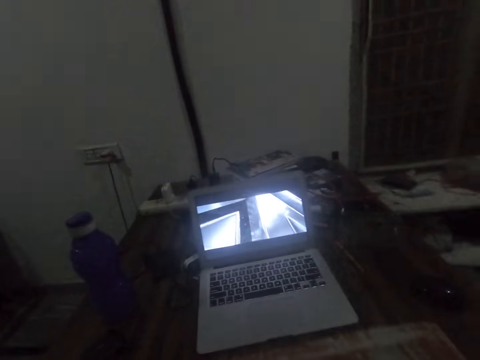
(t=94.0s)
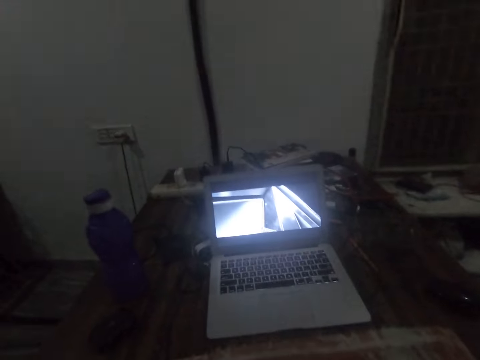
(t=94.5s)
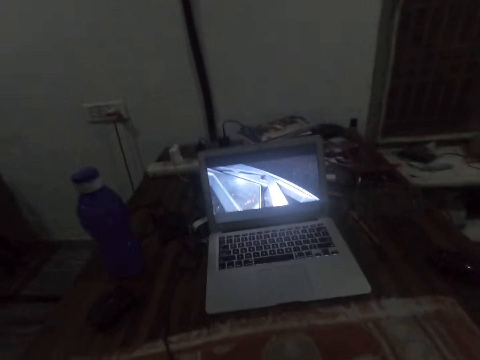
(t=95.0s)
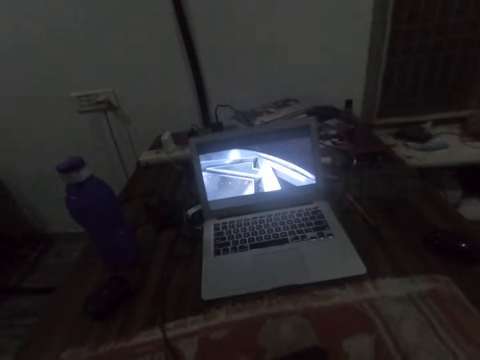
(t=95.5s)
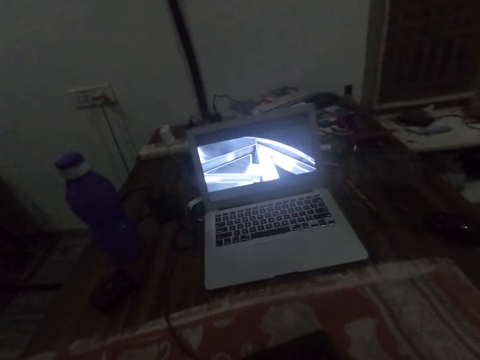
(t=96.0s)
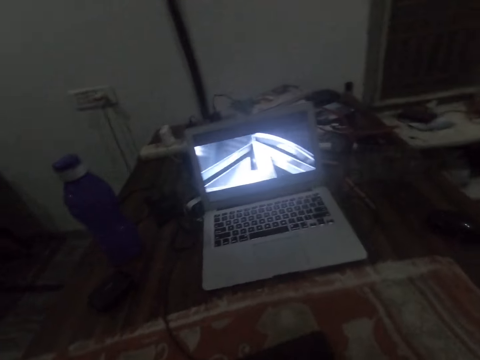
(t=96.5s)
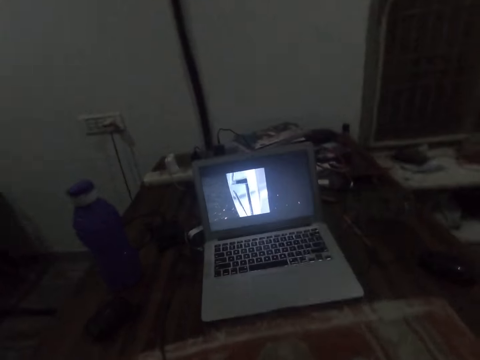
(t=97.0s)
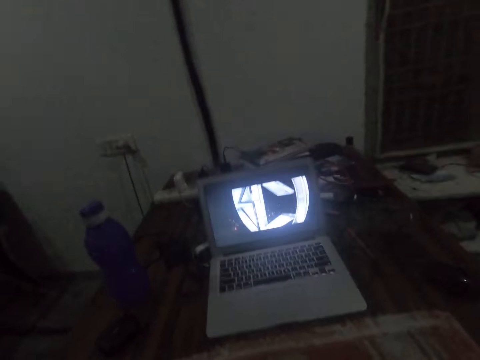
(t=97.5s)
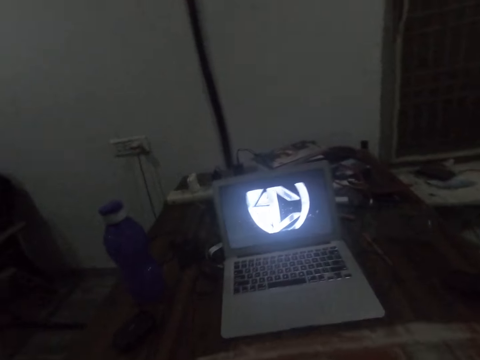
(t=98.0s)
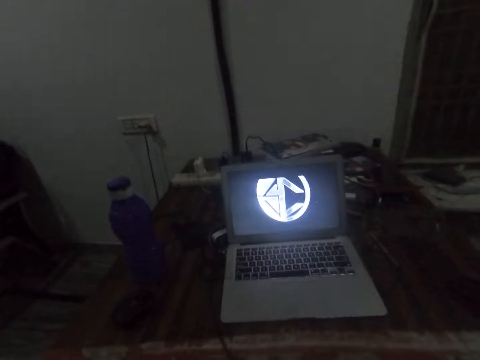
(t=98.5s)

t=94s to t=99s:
The camera wearer watches from the laptop.

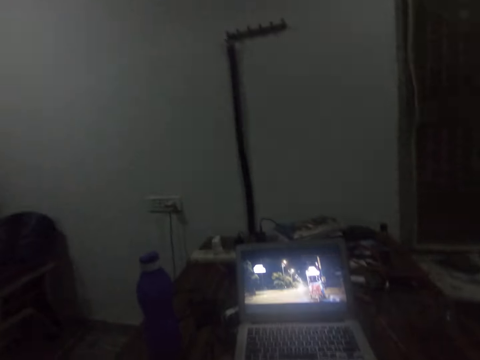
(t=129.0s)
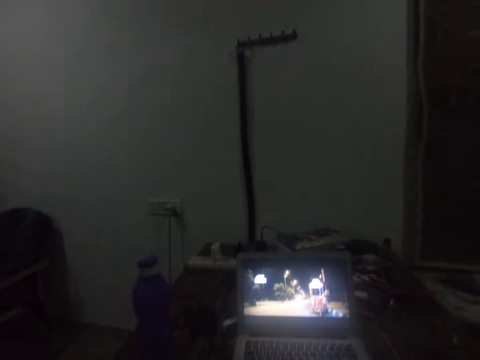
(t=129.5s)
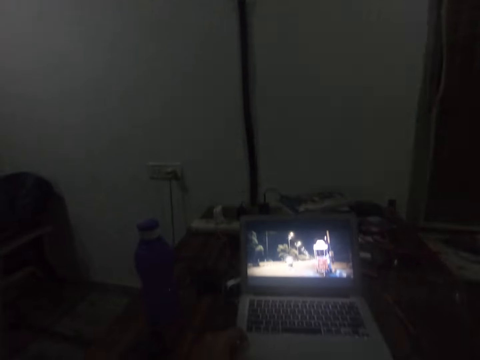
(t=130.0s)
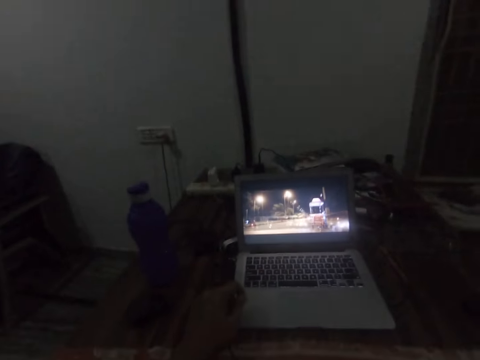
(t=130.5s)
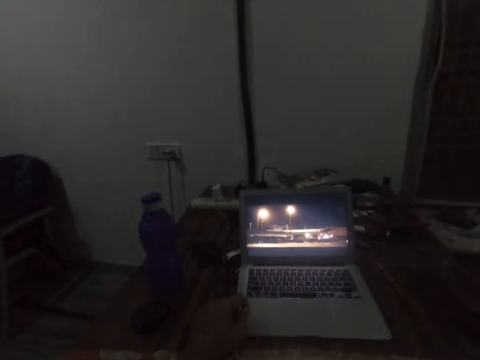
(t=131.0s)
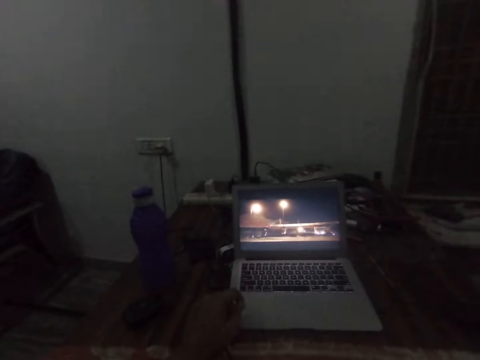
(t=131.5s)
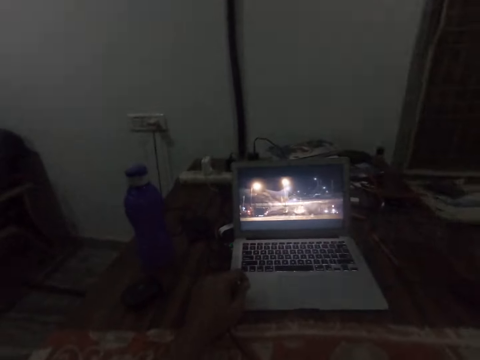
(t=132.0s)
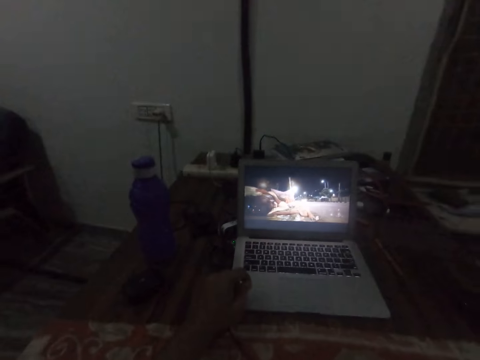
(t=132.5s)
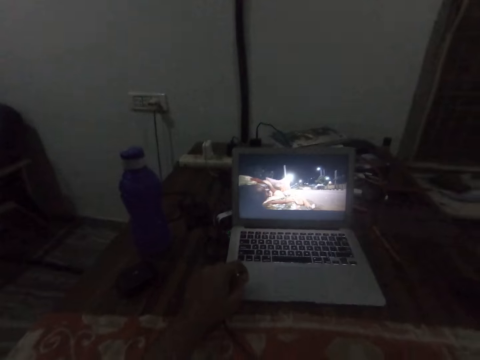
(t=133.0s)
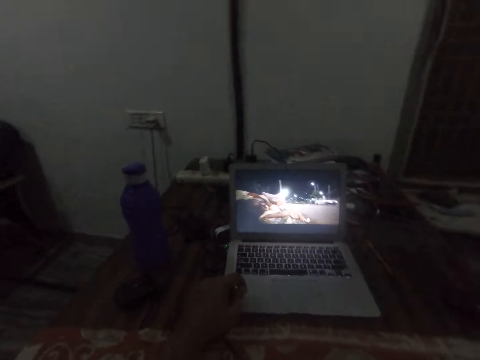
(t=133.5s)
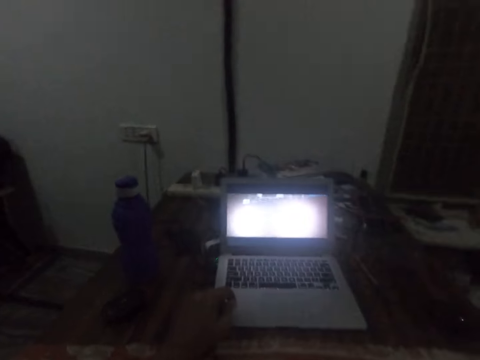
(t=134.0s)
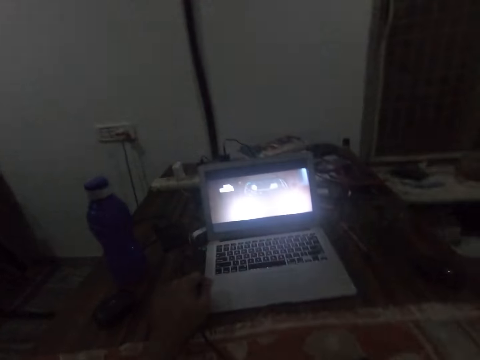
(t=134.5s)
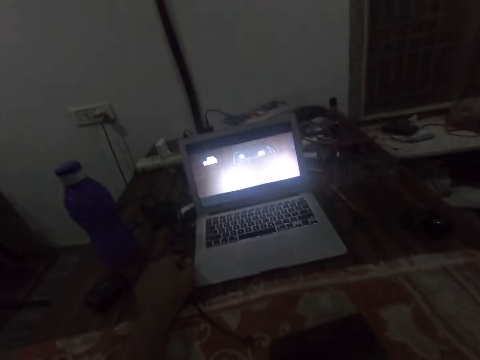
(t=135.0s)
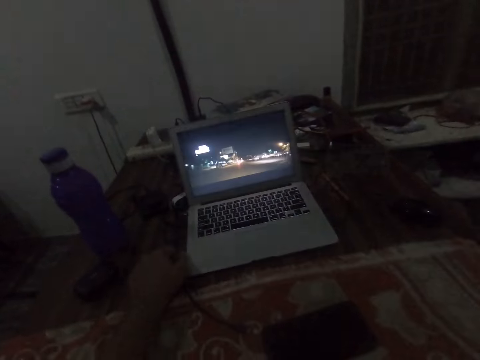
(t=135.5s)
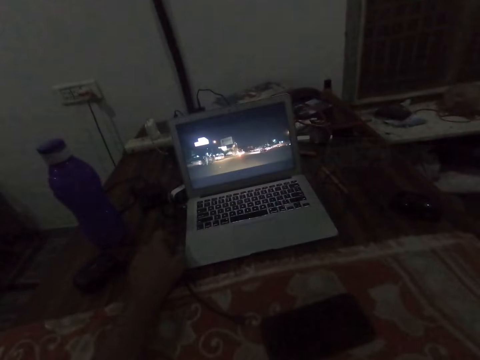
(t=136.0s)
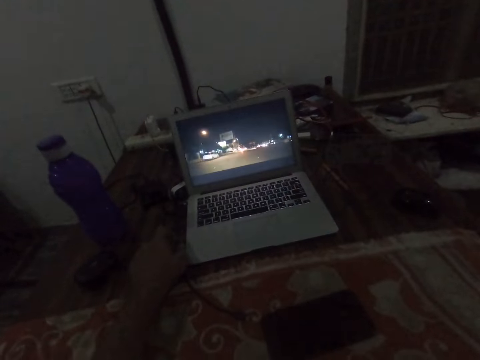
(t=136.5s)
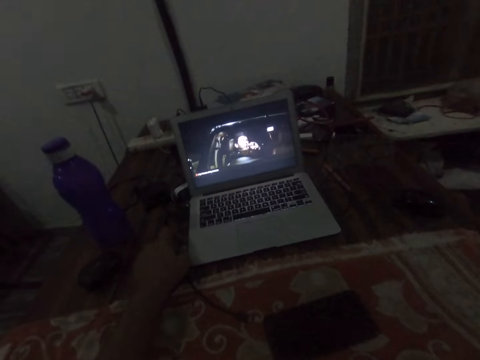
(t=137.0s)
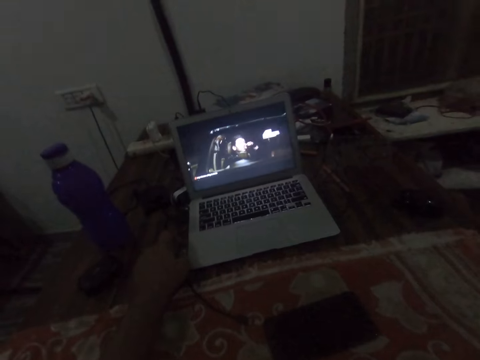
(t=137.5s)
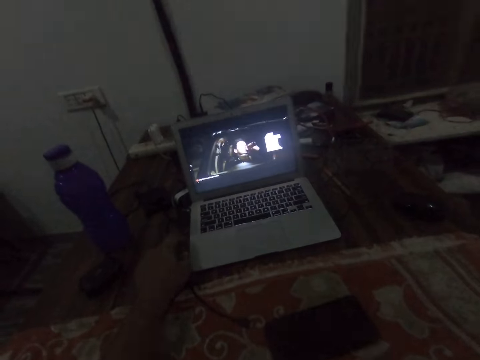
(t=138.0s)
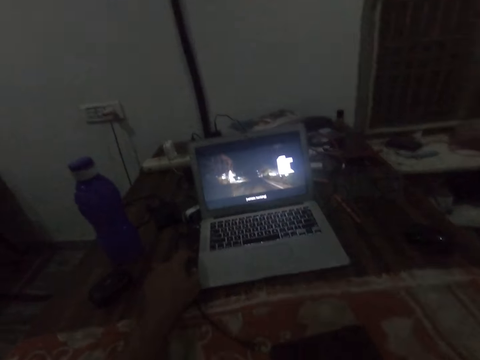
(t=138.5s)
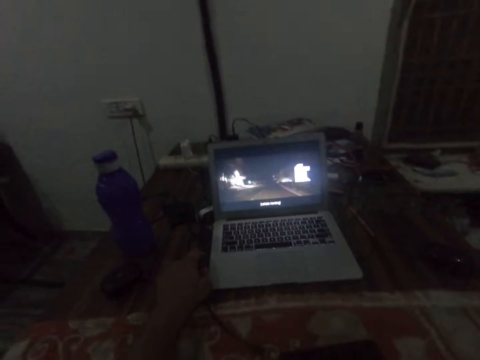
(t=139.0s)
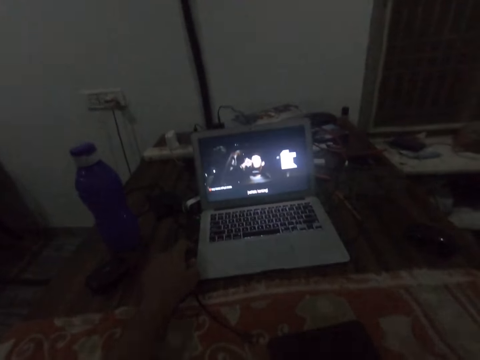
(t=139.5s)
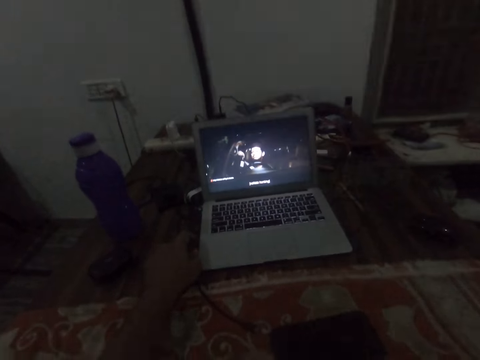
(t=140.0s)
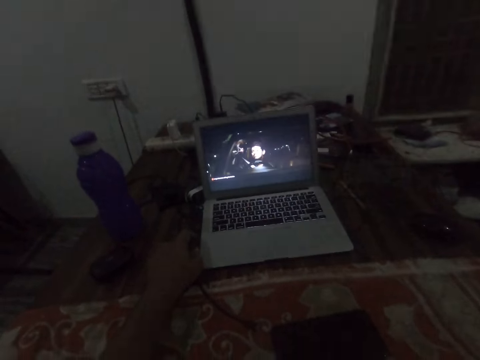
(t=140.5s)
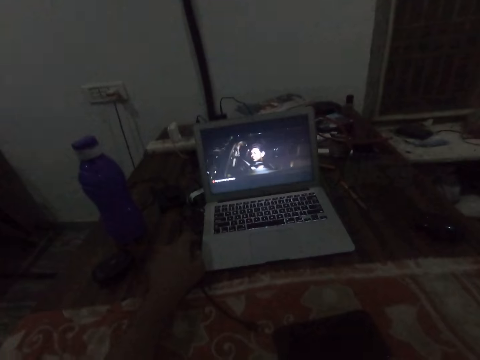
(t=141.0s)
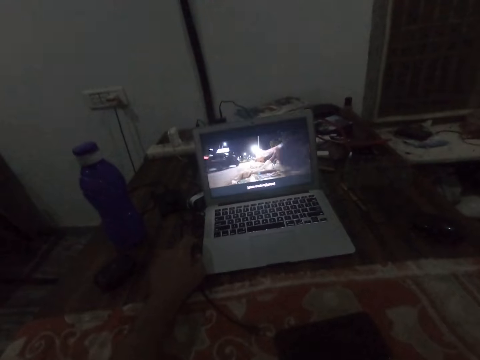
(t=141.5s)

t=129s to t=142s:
The camera wearer places a hand on the table. They watch from the laptop.

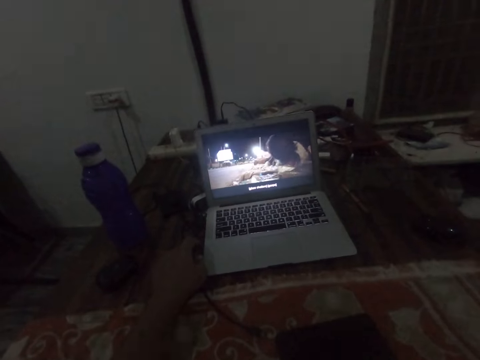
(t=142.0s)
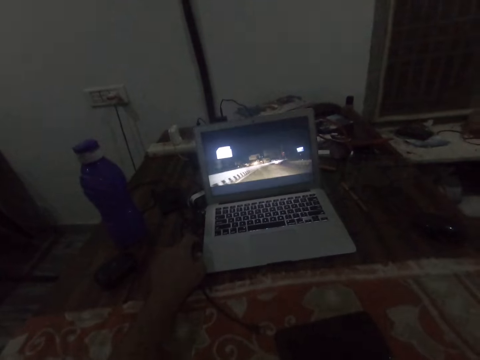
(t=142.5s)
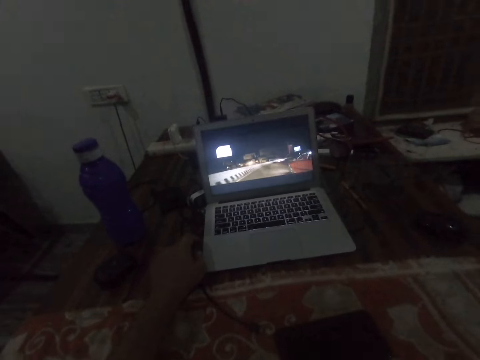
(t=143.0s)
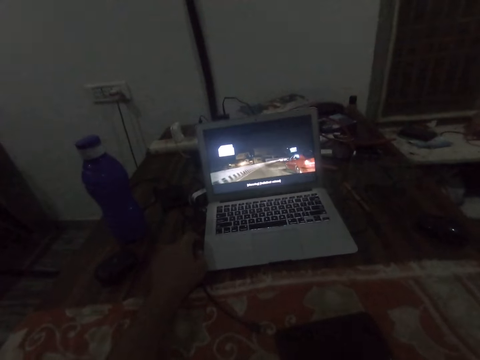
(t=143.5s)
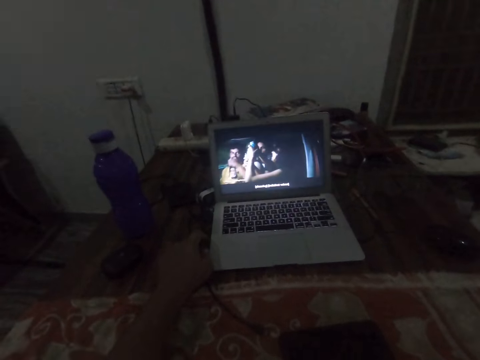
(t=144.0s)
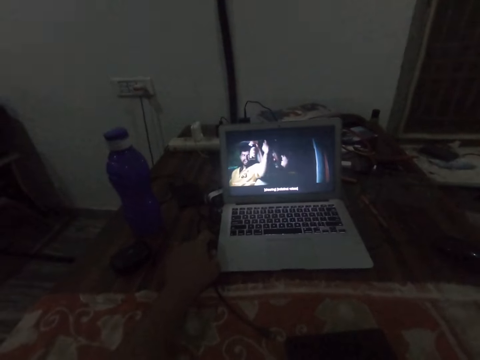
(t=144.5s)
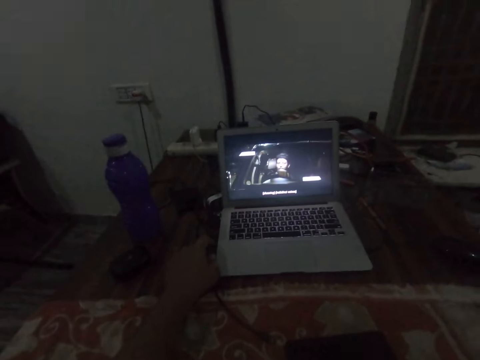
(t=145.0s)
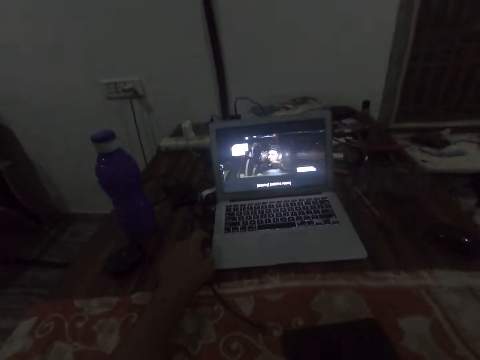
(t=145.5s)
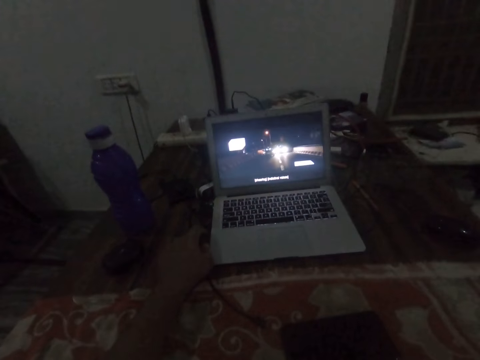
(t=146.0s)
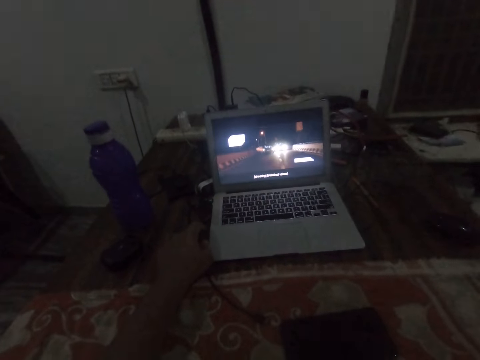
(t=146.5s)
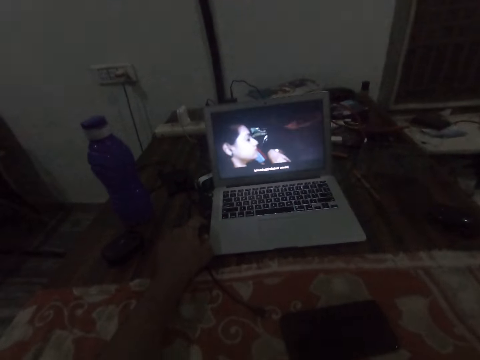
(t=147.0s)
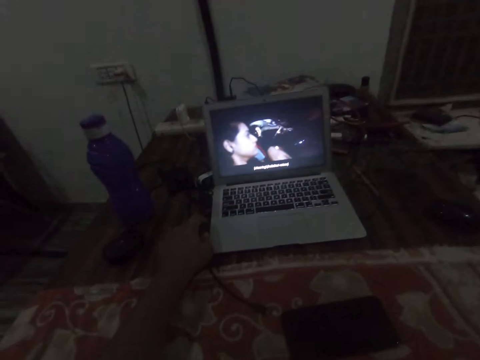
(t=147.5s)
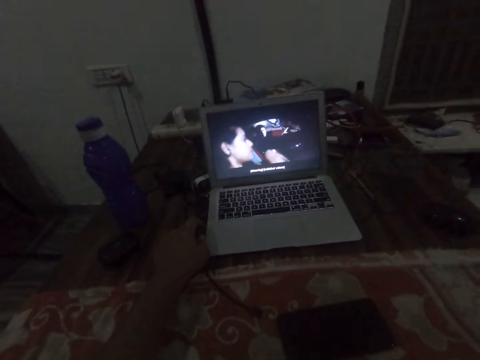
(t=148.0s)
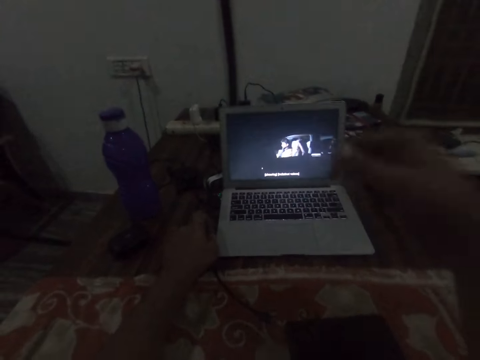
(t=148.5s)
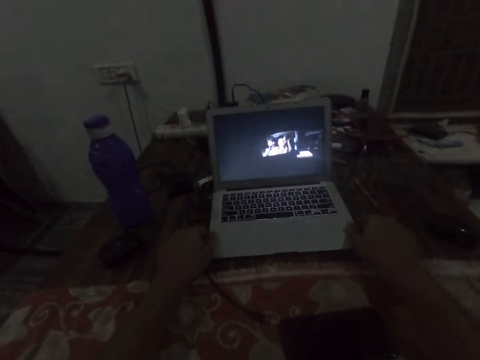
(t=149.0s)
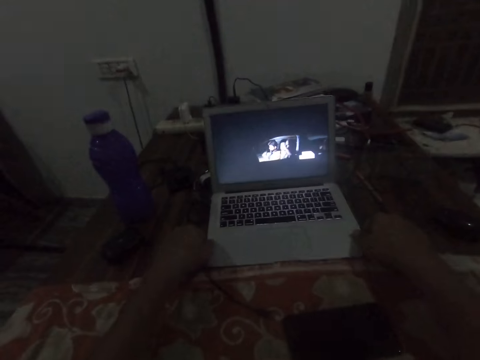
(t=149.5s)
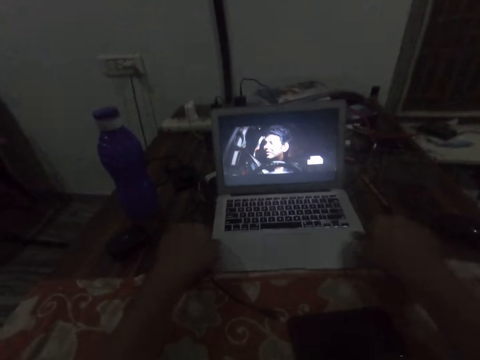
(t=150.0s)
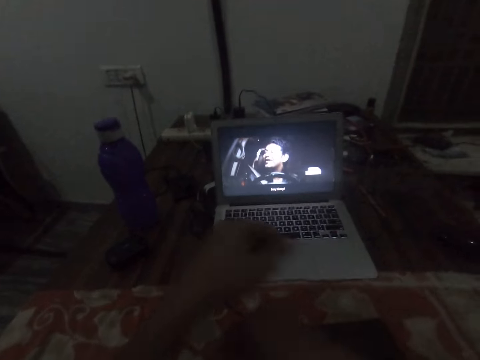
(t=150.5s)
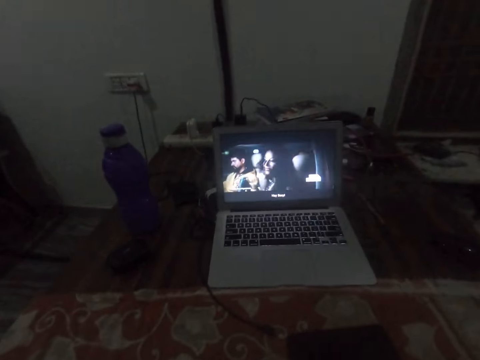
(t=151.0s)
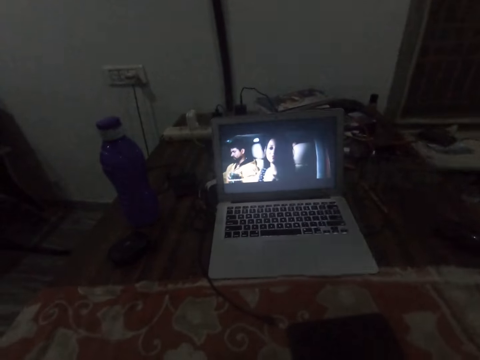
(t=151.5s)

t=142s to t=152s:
The camera wearer adjusts the laptop on the table. They pull the laptop closer. They watch from the laptop.
